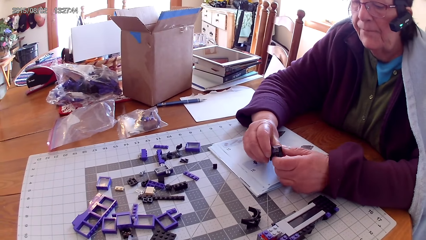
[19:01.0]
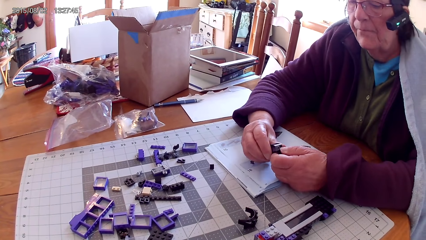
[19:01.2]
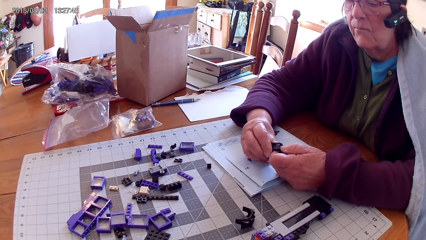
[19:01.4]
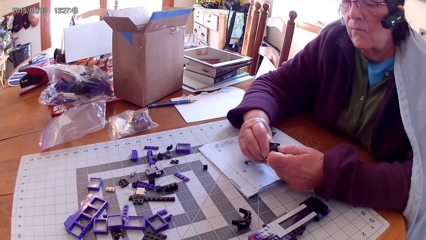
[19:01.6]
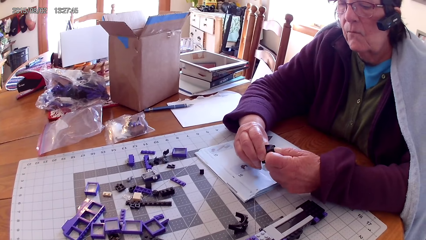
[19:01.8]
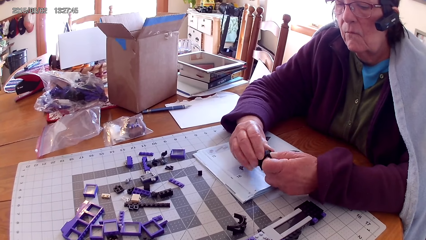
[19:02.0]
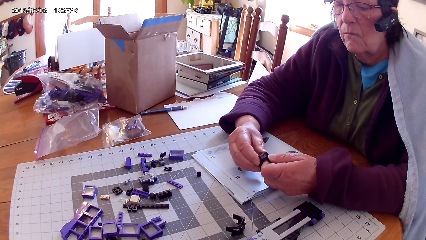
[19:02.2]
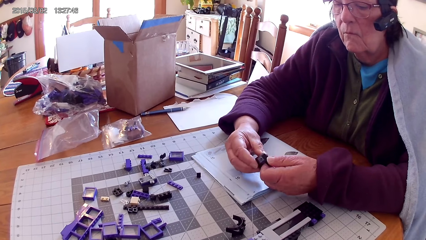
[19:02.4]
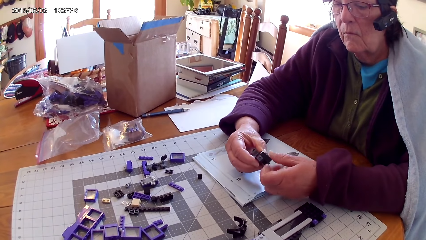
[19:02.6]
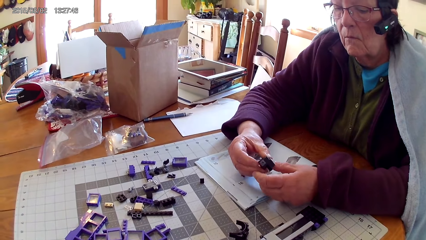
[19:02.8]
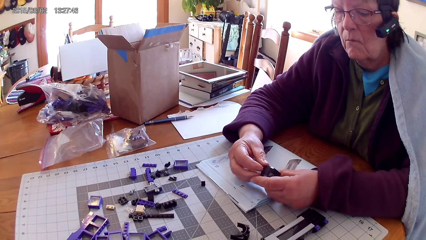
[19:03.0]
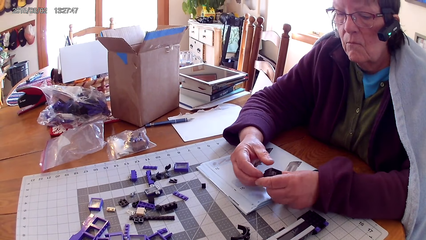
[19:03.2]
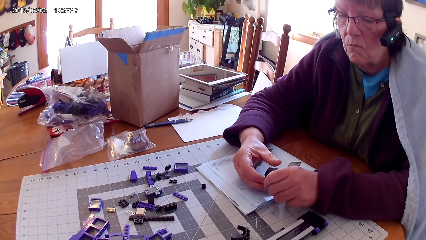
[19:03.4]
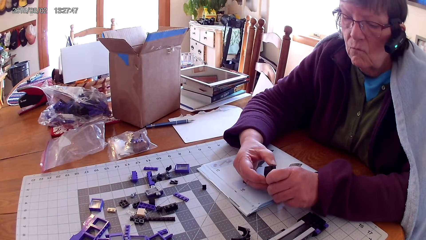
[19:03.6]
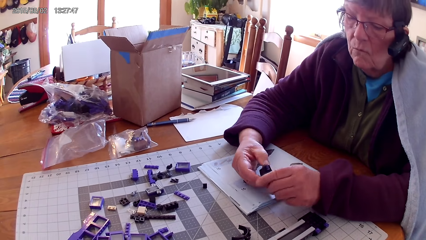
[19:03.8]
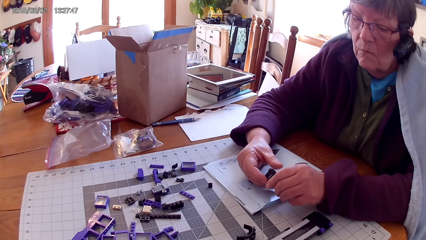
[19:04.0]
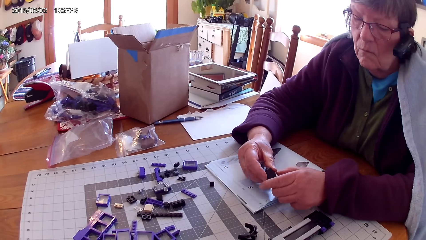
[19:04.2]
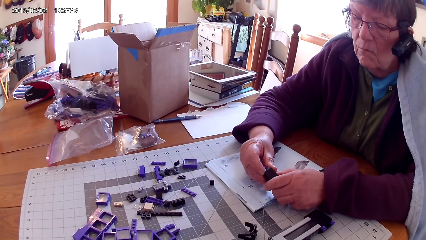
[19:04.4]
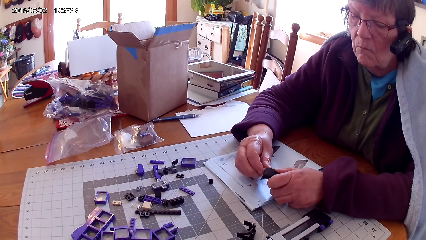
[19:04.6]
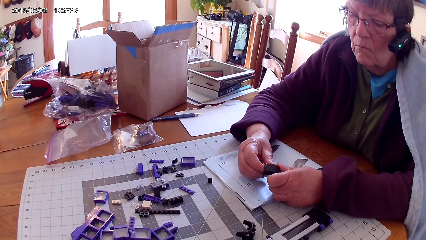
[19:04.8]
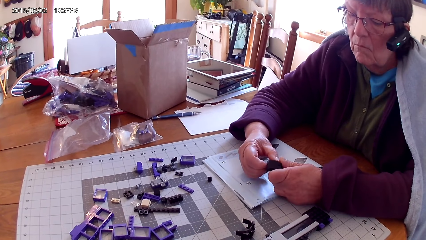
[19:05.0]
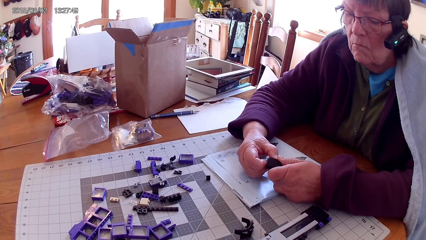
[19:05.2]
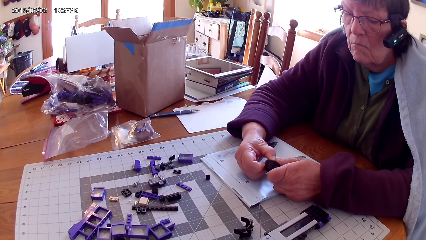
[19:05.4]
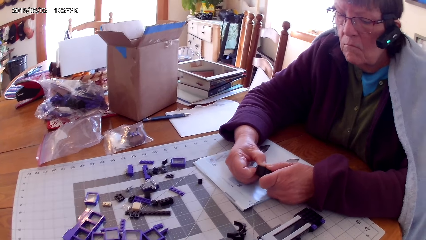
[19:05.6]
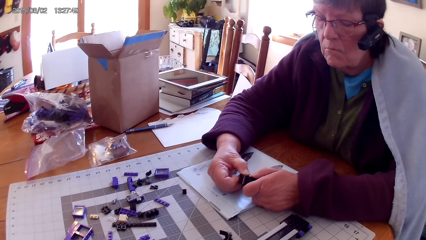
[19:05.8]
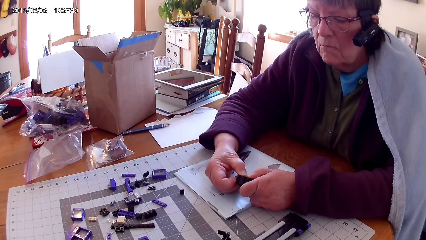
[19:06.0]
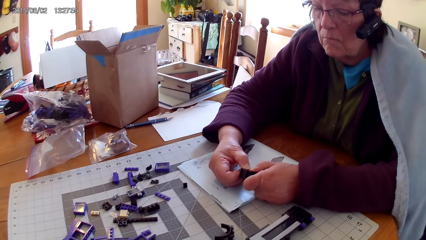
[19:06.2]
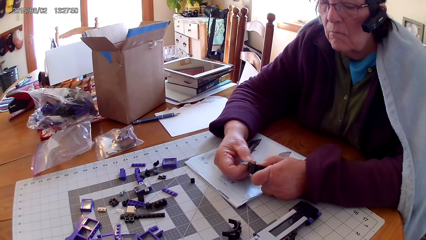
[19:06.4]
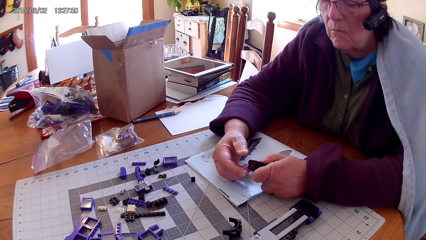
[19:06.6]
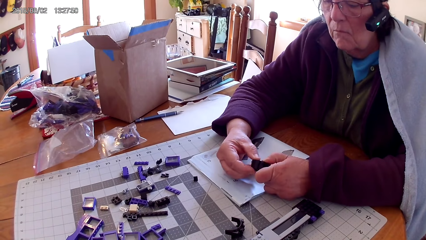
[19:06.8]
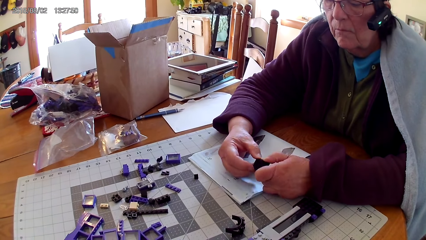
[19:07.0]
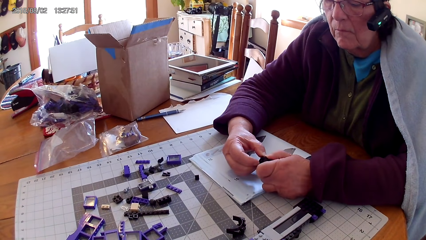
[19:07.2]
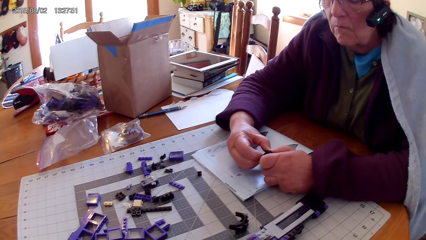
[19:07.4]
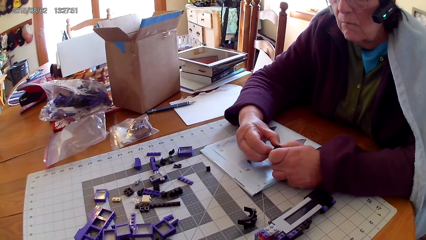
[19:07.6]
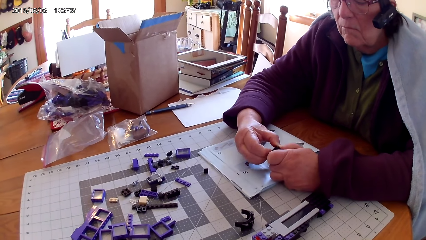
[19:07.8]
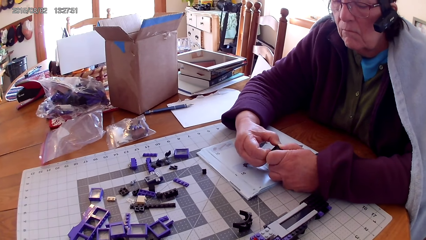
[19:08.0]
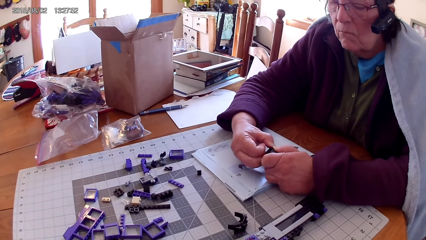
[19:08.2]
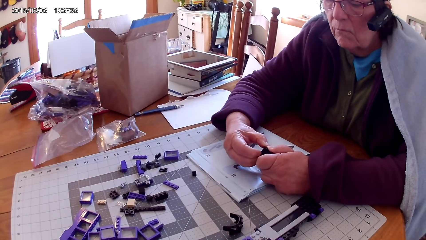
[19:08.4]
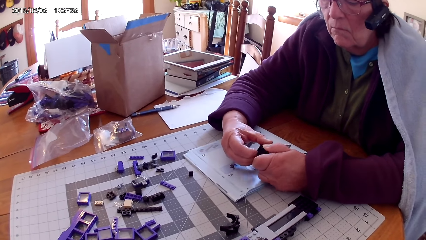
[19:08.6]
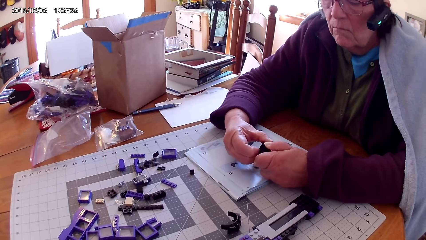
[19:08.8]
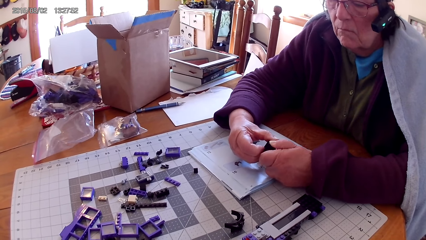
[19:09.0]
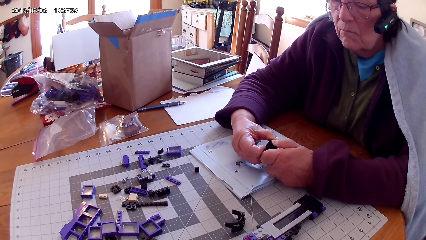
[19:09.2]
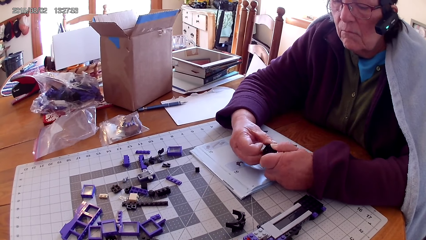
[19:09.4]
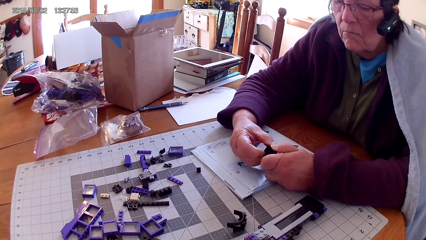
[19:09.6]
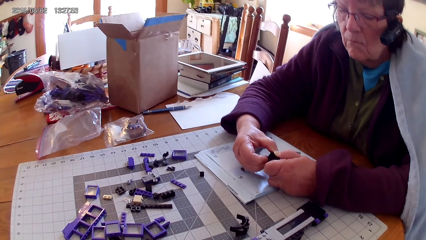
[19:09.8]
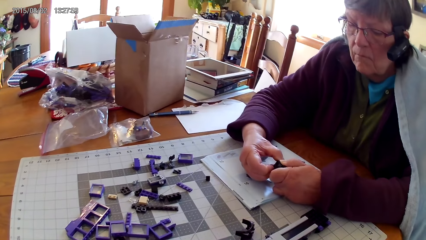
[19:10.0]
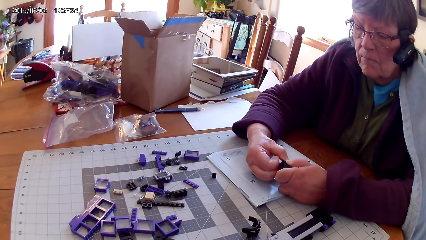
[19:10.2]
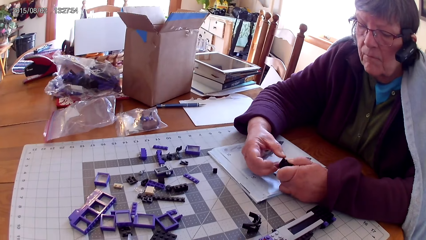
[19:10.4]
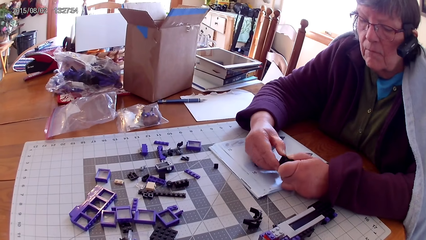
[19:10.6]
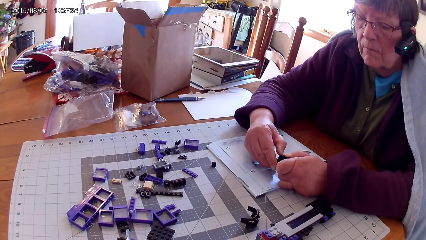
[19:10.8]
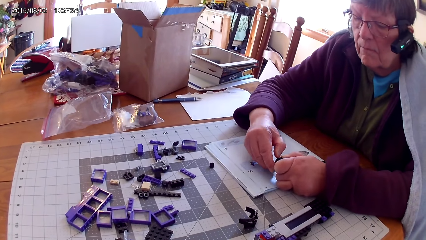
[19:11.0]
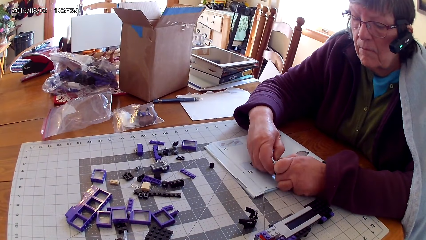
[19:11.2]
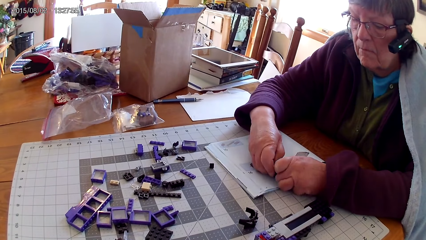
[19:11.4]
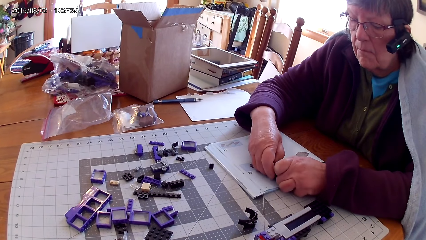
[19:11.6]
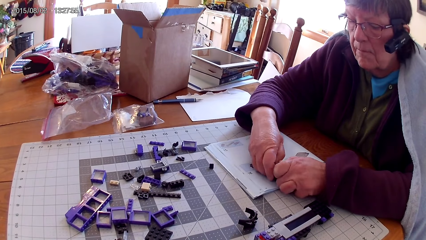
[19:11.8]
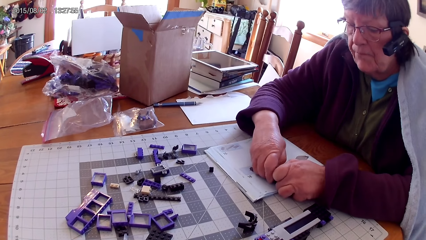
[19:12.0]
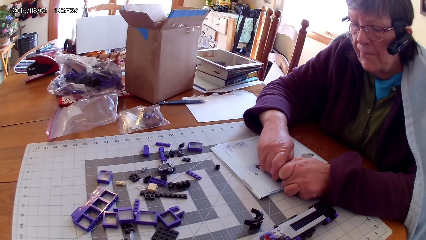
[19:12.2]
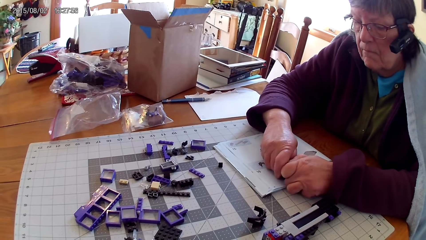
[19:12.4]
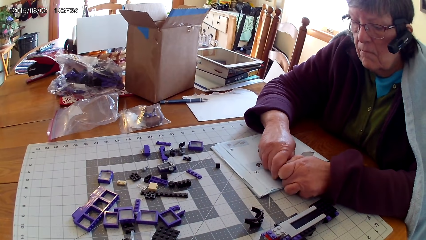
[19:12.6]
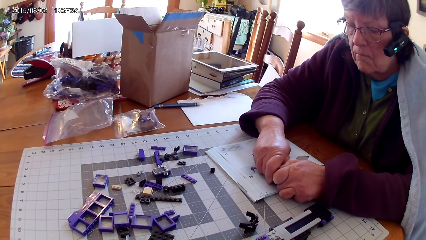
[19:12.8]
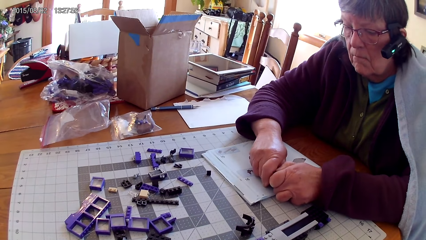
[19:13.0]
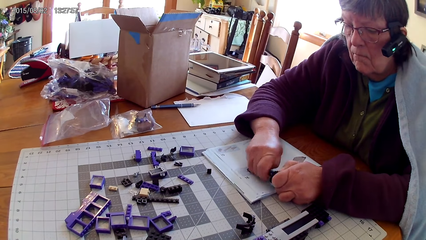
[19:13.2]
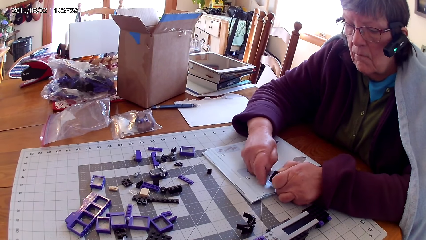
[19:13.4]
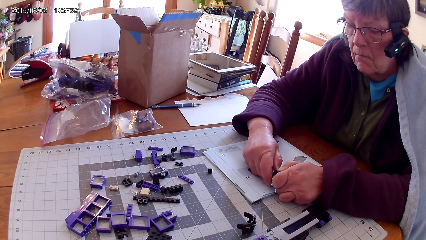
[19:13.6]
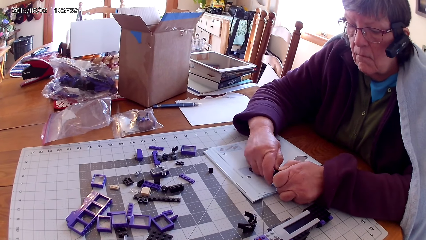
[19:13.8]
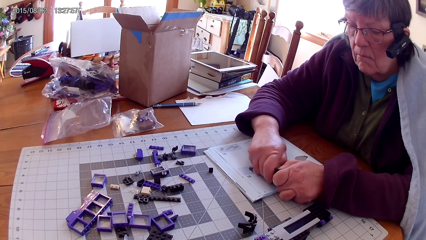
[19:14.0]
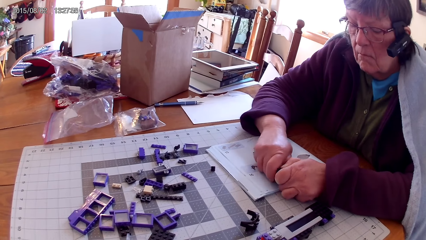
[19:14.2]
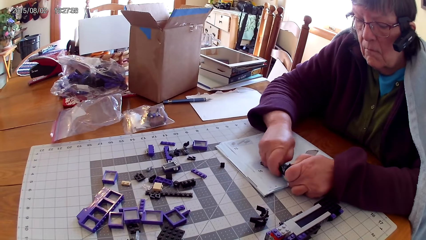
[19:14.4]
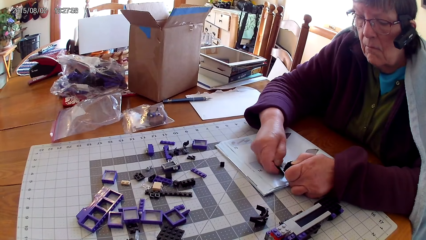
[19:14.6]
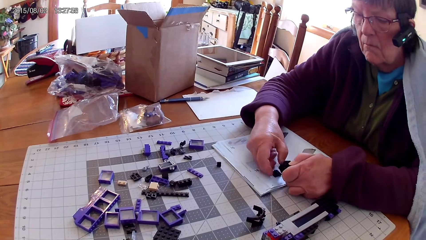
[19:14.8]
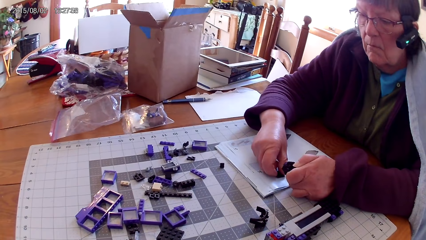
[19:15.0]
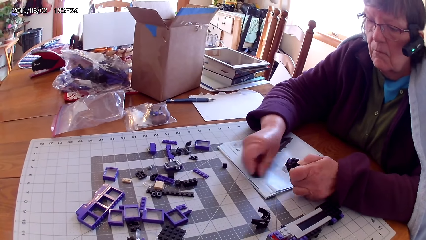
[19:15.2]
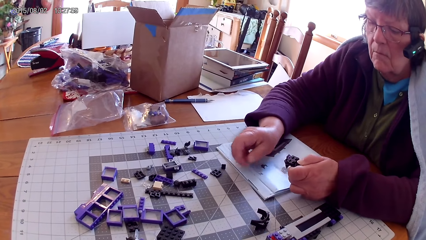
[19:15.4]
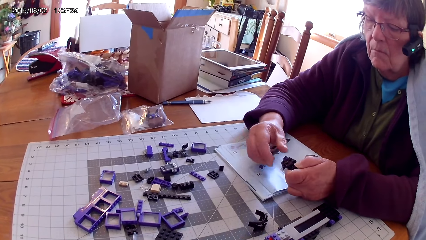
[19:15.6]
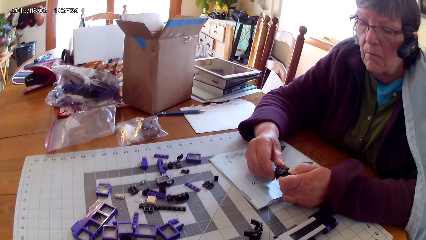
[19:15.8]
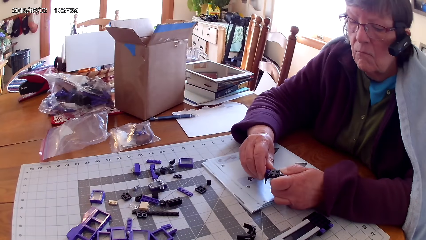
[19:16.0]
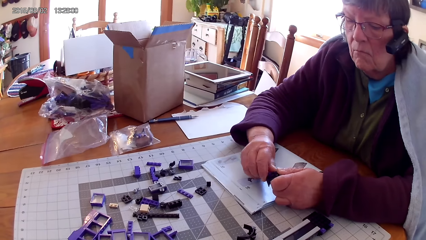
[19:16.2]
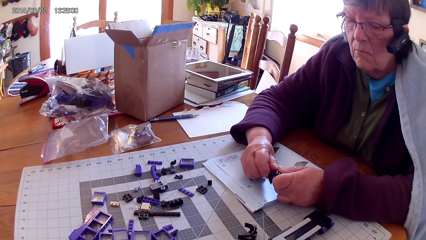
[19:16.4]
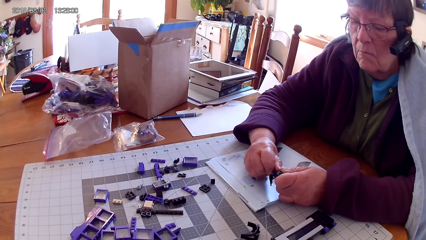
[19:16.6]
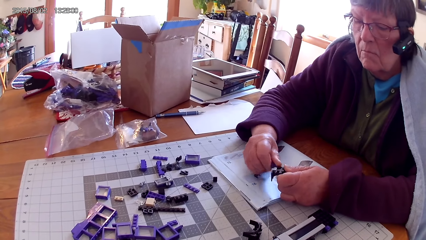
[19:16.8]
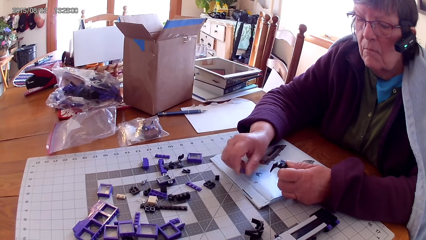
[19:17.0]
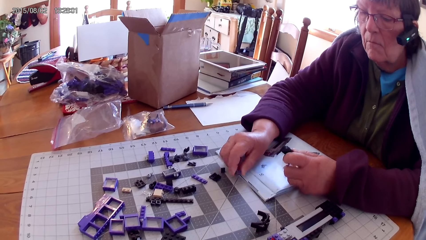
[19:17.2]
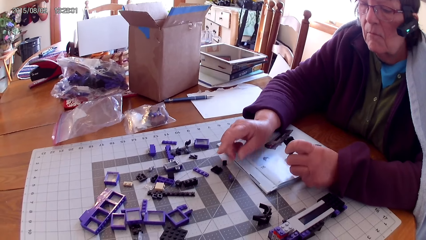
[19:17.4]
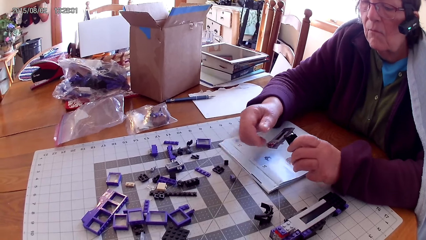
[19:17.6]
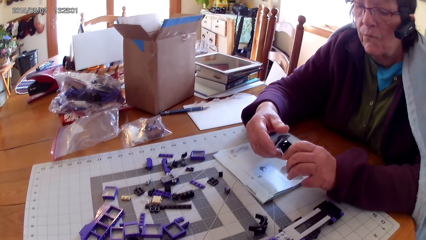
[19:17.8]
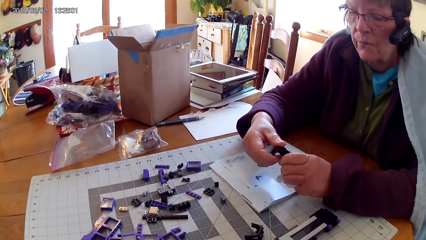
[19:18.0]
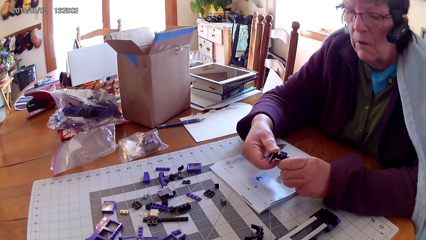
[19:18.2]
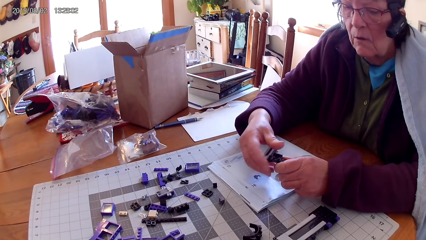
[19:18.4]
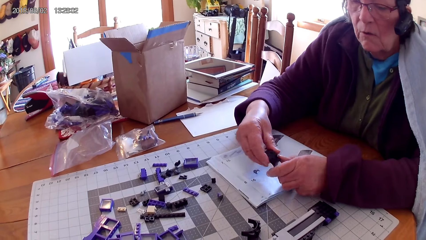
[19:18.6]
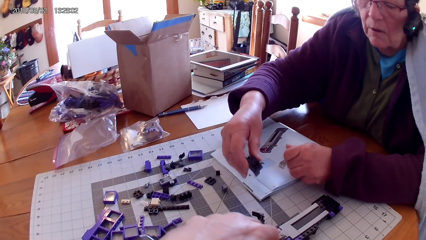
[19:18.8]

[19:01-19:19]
A woman loosens the spare part. She puts part of the spare part on the table. She loosens the spare part. She puts part of the spare part on the table. She loosens the spare part.
